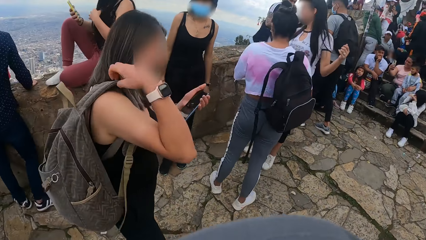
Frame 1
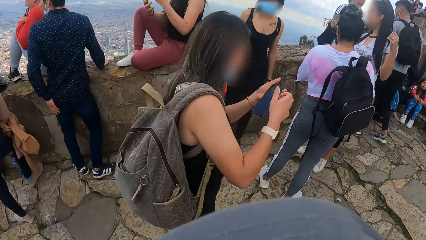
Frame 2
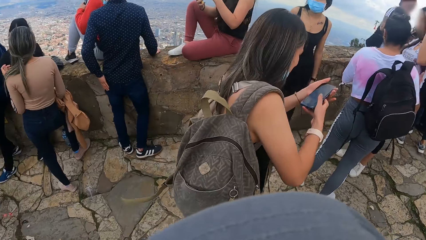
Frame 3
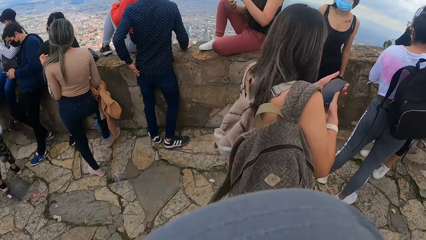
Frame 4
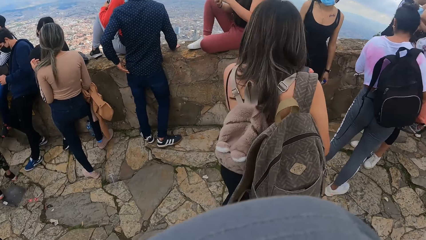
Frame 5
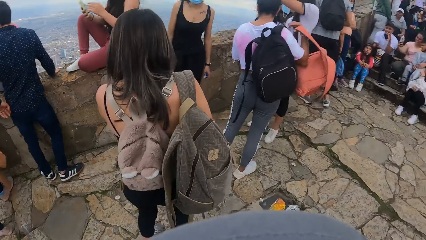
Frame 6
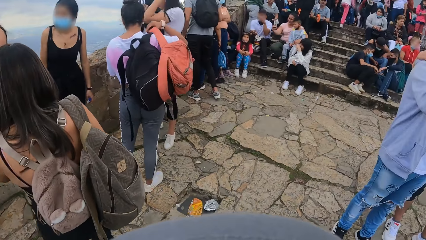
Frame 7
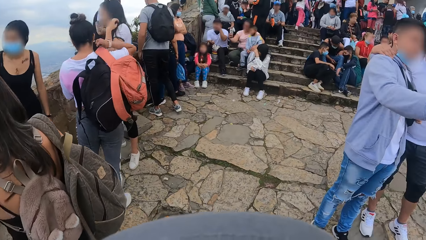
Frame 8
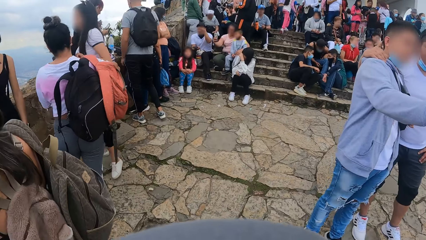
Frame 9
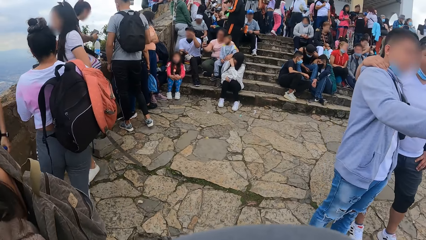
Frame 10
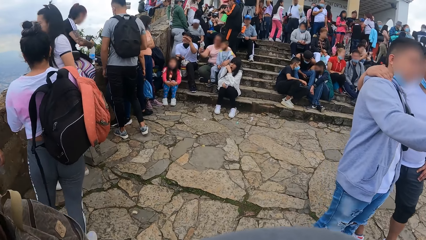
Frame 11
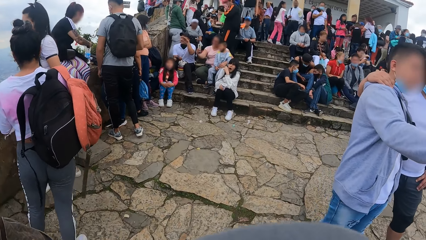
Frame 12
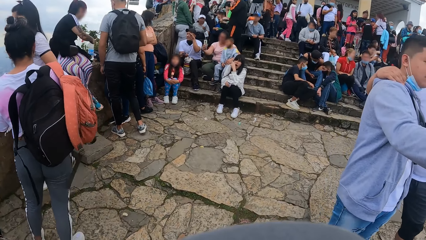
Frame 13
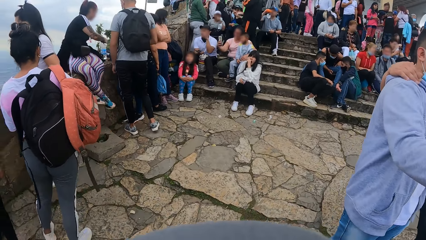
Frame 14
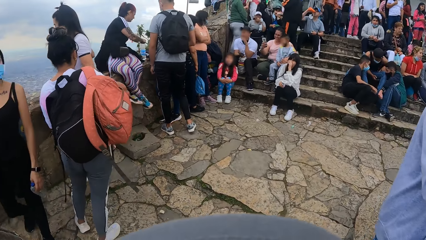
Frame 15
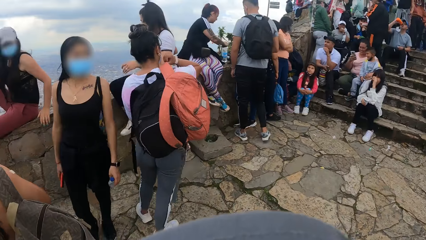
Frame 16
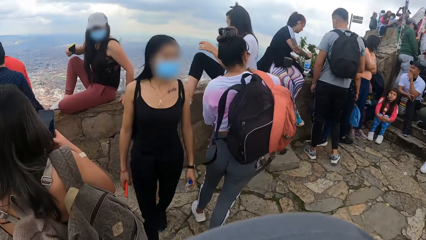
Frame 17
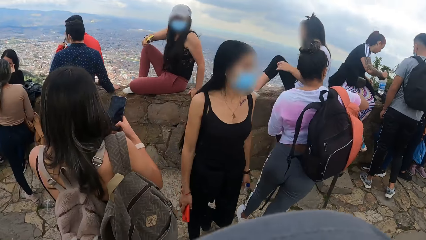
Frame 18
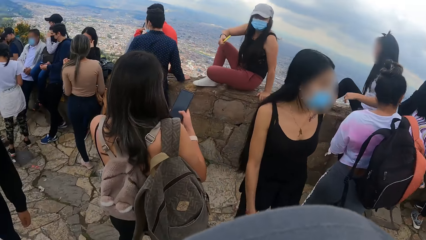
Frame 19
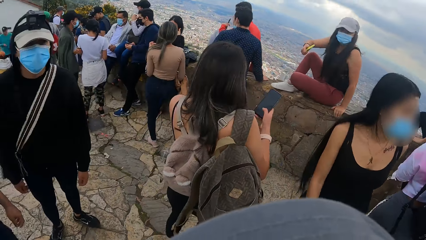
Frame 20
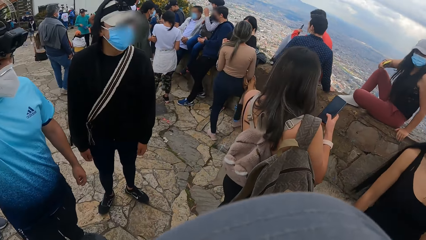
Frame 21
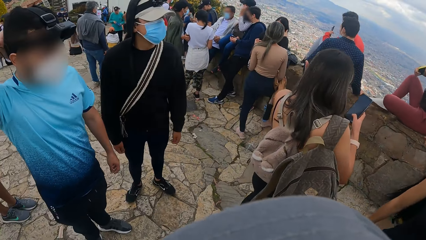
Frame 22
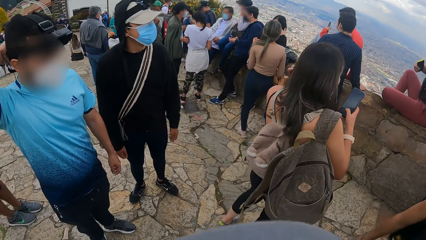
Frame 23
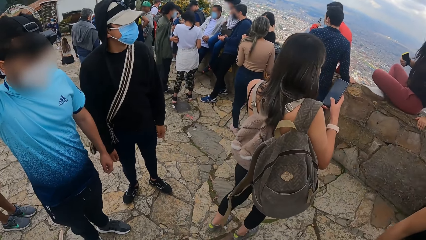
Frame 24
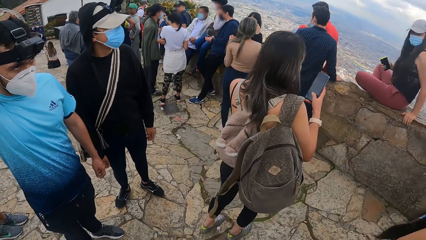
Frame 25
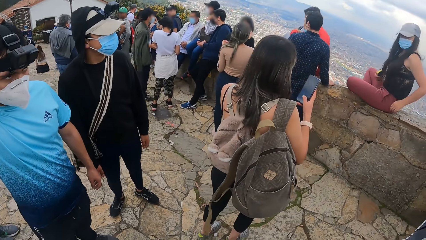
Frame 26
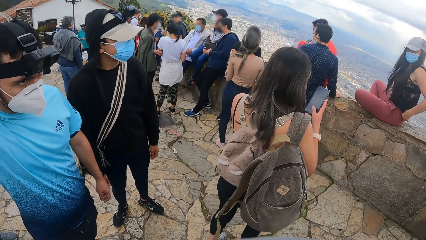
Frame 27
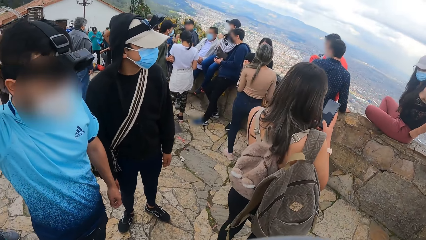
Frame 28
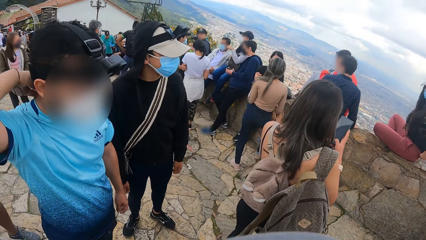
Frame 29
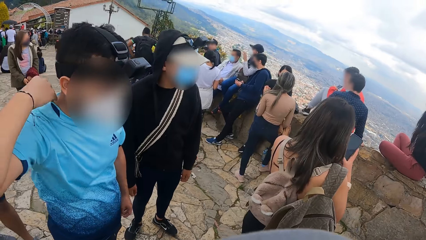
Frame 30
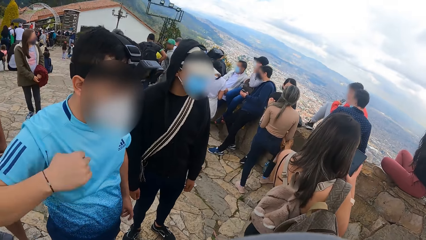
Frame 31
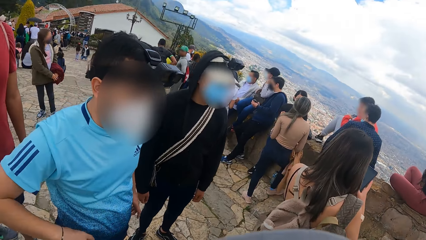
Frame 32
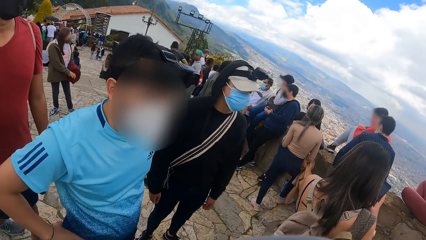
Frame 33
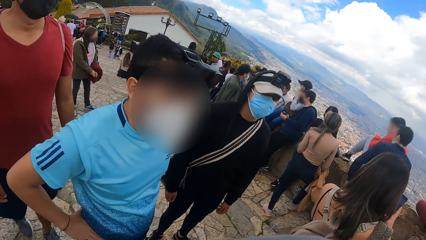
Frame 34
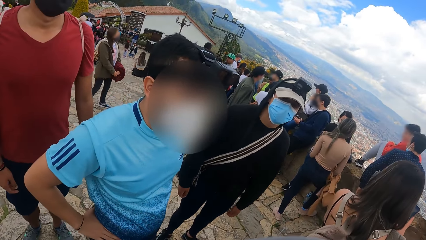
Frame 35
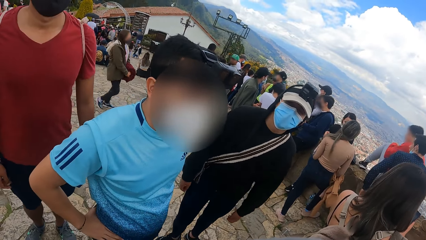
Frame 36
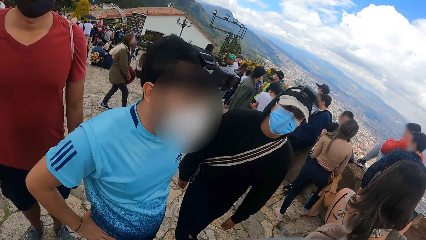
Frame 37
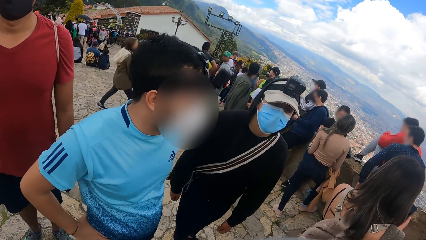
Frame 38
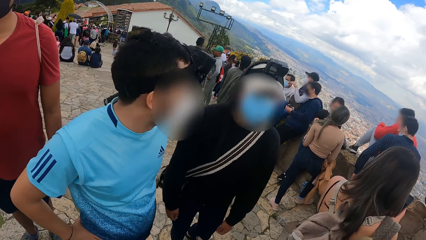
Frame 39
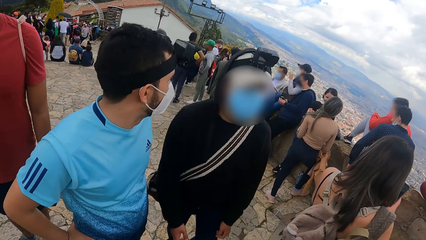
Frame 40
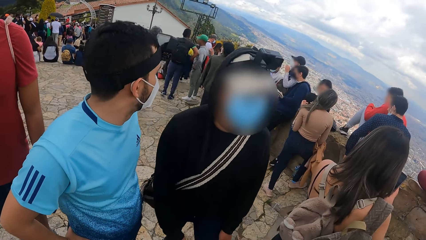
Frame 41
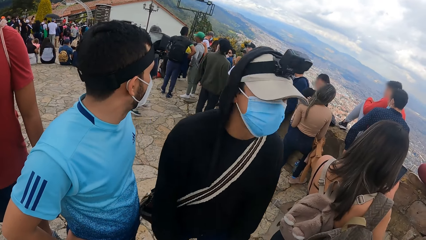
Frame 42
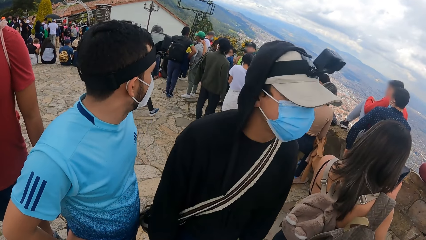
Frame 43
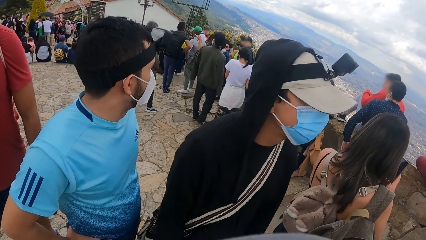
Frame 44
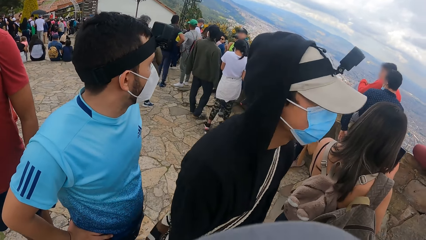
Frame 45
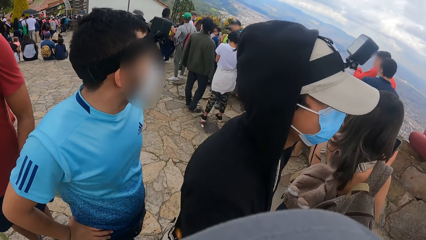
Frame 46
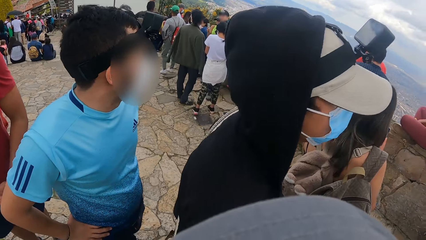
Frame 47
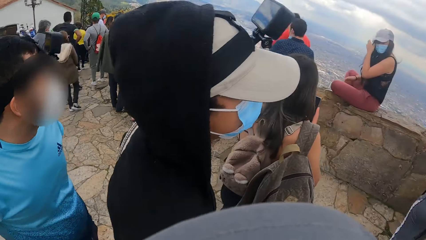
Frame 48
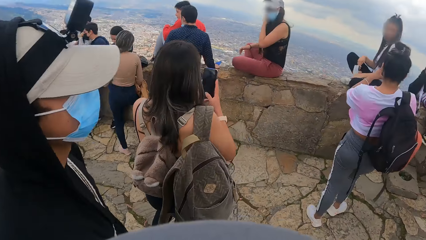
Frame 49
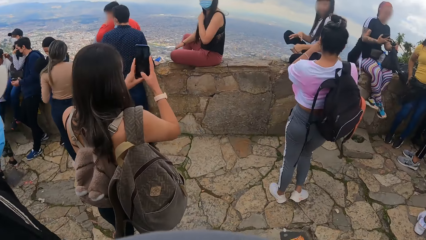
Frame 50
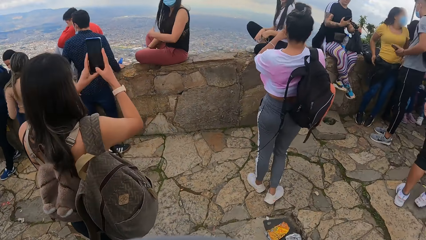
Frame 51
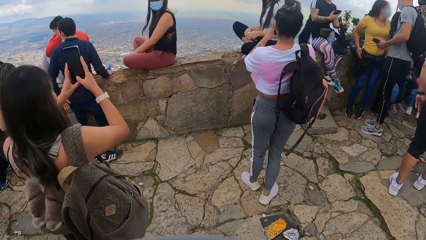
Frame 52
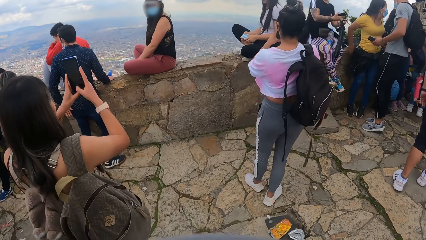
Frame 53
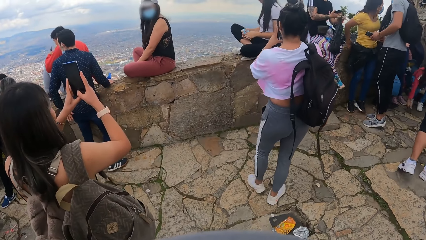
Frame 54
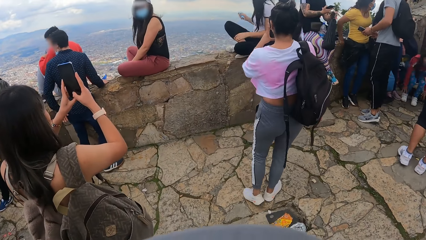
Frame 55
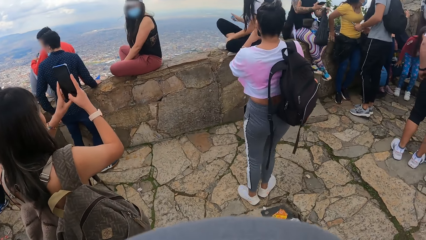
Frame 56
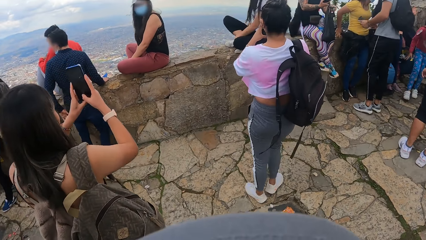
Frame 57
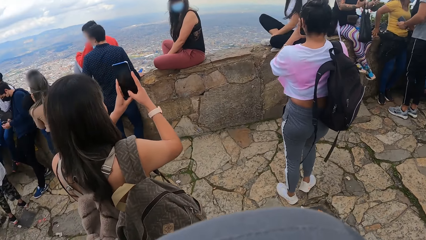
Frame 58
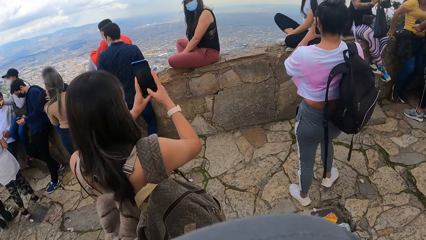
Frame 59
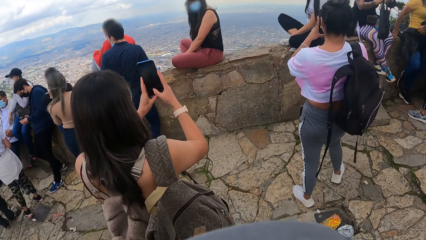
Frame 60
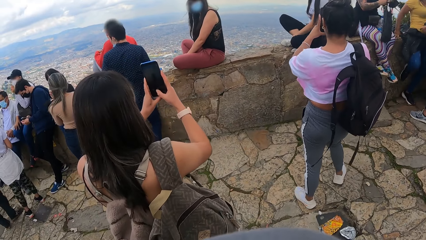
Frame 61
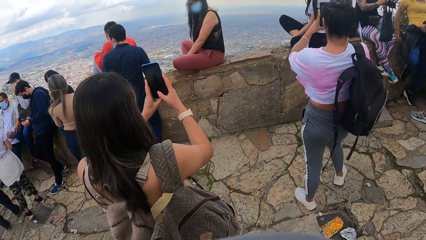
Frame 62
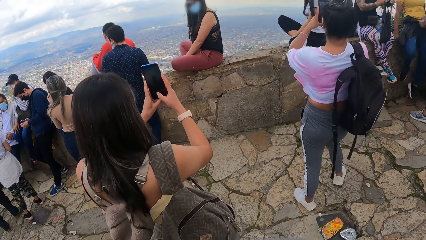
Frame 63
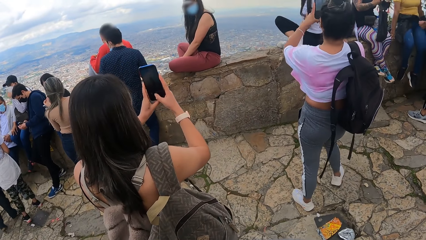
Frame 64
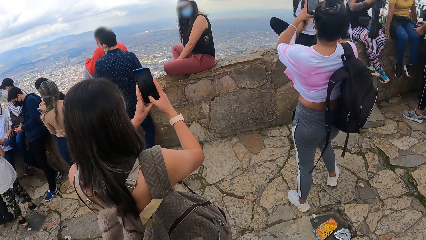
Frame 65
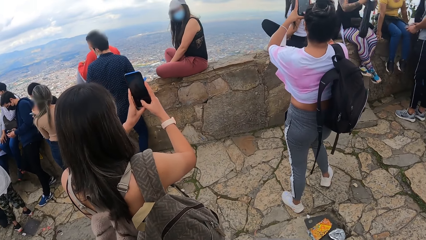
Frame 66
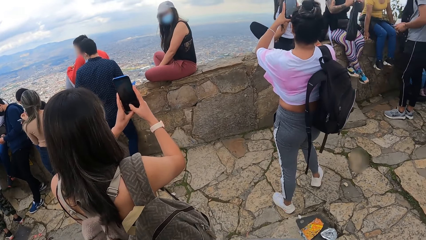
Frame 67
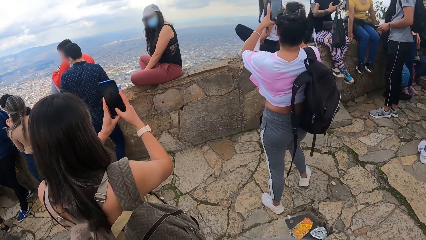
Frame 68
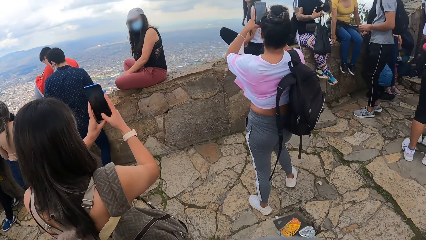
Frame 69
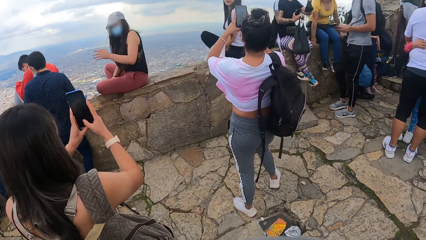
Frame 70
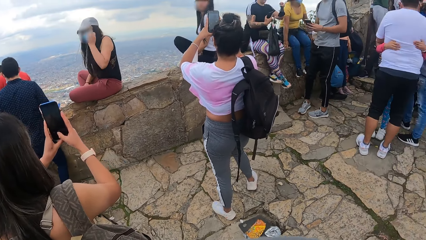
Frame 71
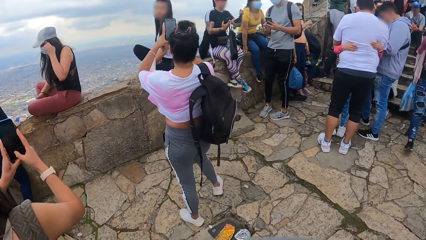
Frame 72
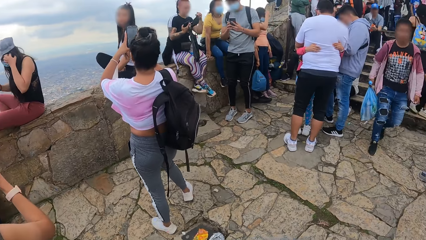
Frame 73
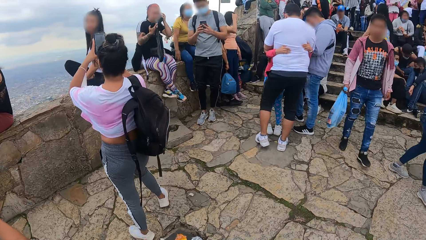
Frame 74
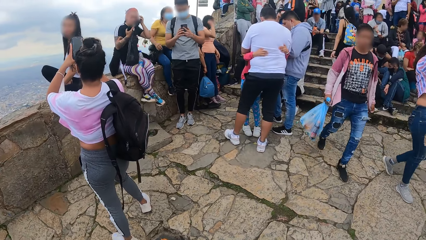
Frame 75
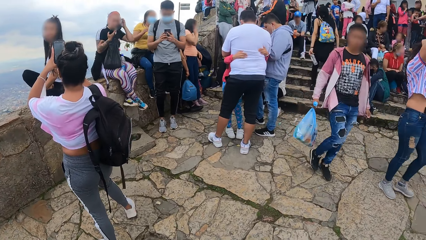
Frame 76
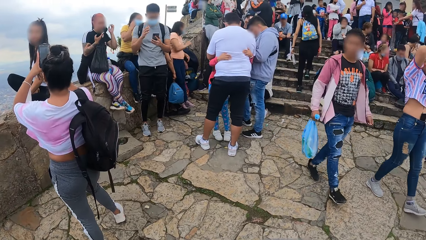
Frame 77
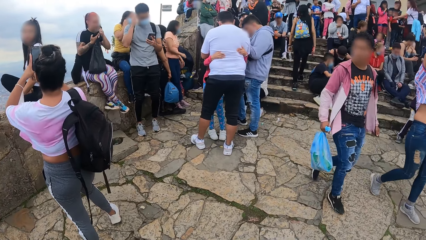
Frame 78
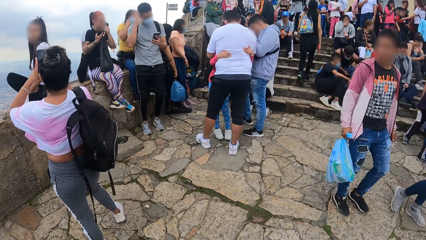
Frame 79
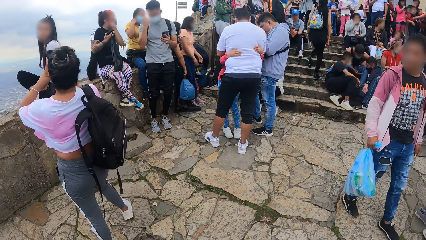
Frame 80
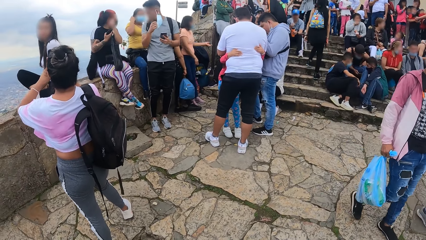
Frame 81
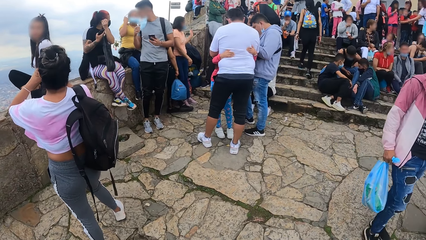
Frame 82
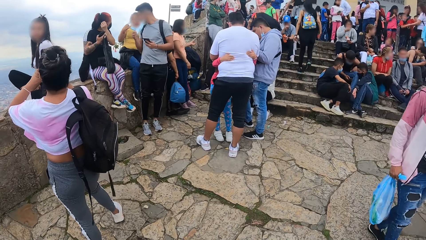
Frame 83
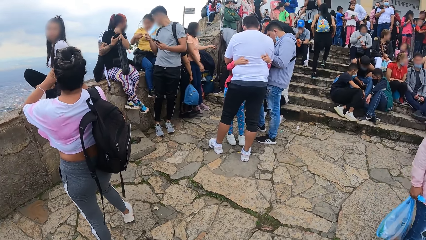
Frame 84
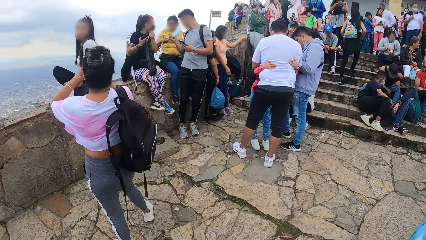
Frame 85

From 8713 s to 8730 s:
The camera wearer interacts with a man. A woman operates a phone with both hands. Another woman operates a phone with both hands.
